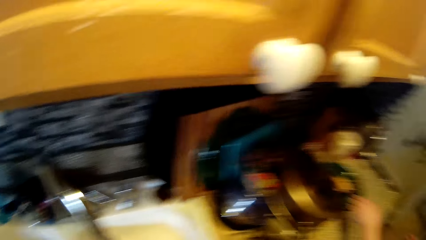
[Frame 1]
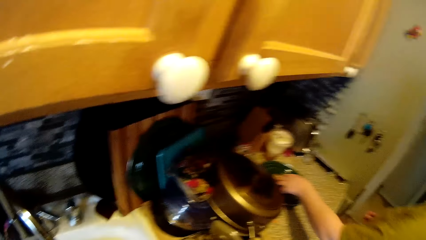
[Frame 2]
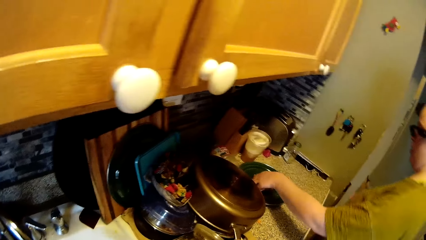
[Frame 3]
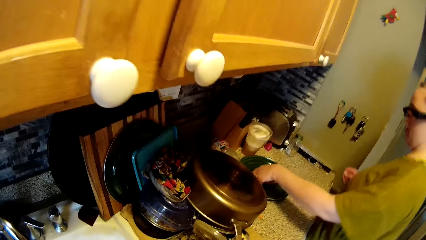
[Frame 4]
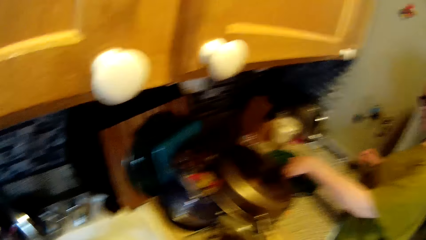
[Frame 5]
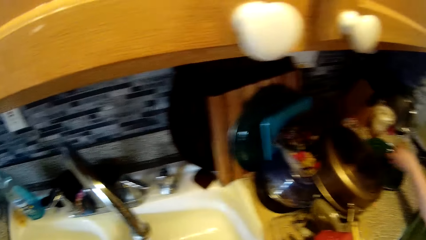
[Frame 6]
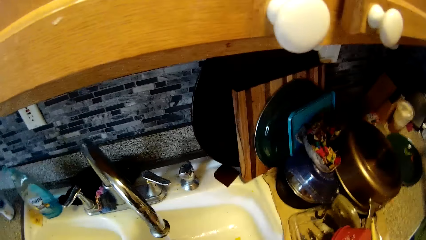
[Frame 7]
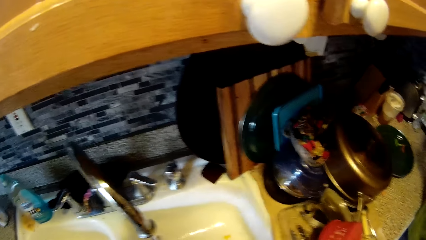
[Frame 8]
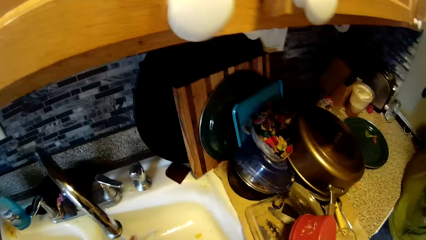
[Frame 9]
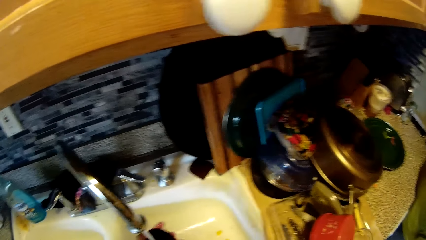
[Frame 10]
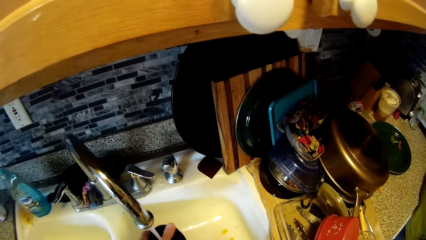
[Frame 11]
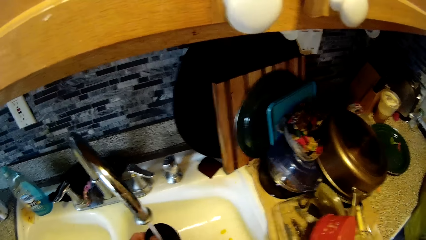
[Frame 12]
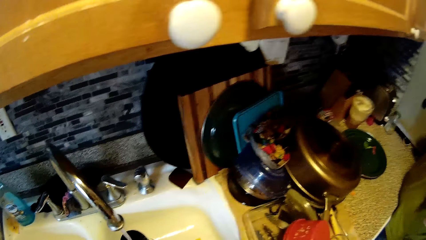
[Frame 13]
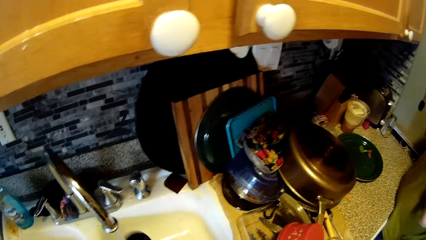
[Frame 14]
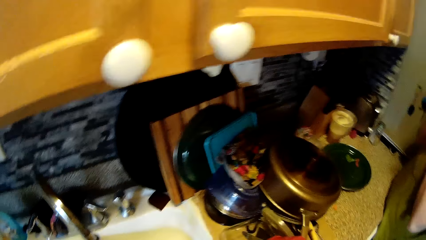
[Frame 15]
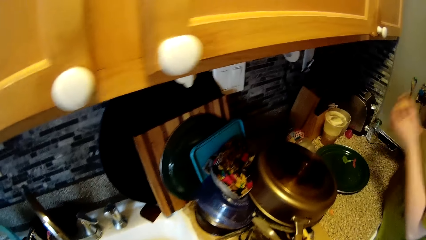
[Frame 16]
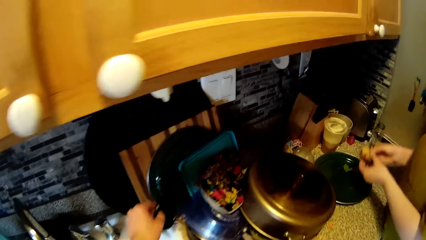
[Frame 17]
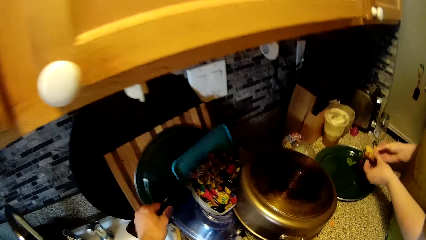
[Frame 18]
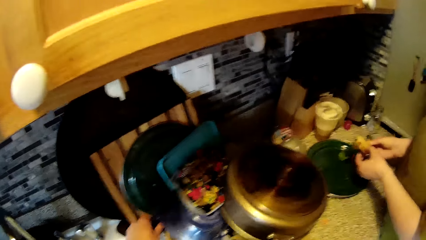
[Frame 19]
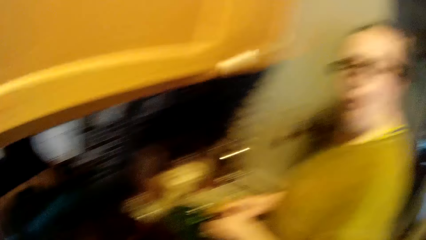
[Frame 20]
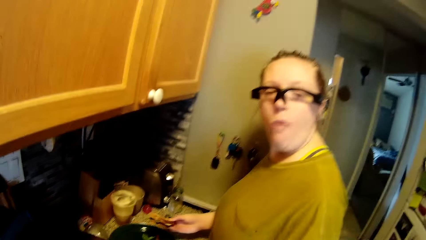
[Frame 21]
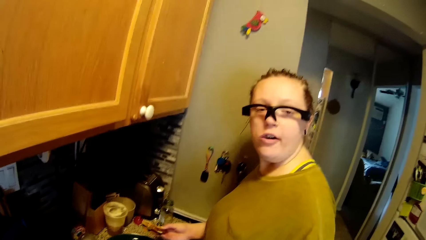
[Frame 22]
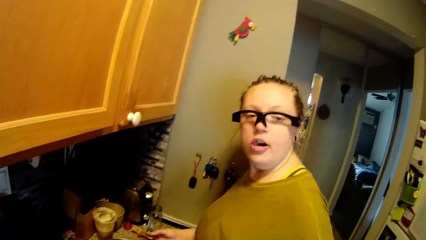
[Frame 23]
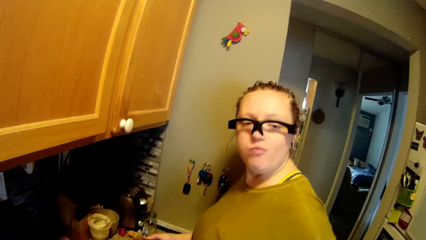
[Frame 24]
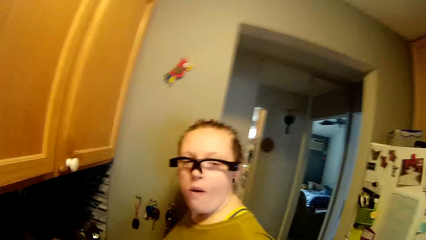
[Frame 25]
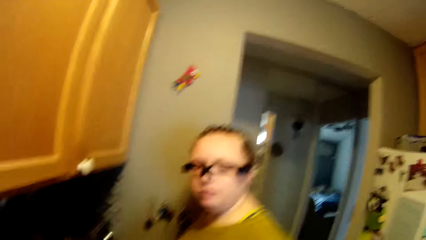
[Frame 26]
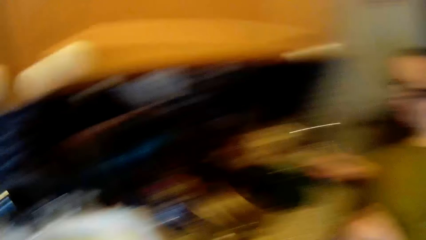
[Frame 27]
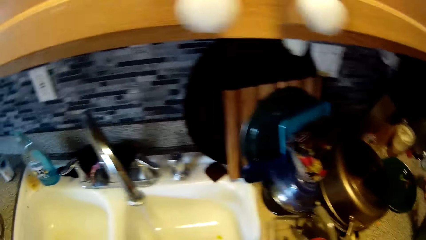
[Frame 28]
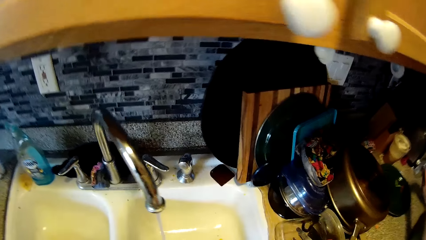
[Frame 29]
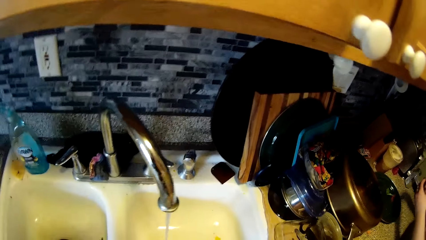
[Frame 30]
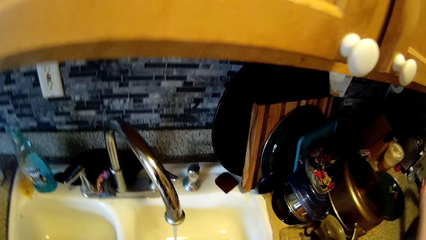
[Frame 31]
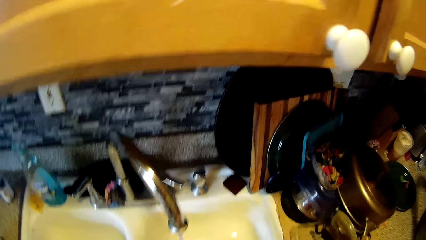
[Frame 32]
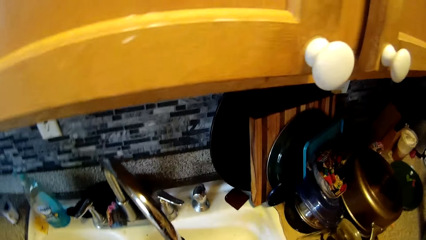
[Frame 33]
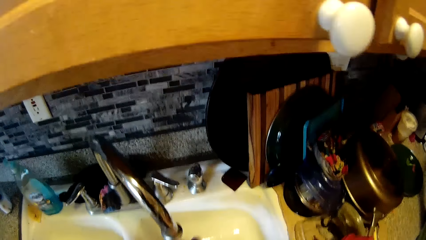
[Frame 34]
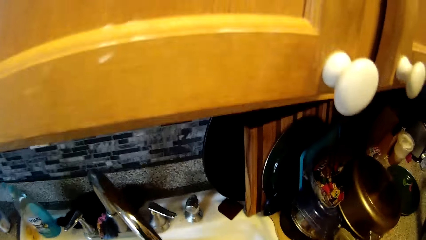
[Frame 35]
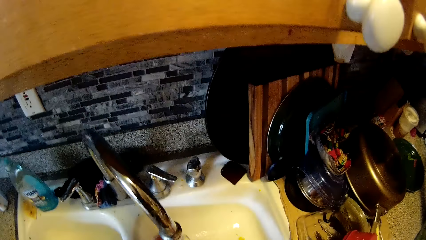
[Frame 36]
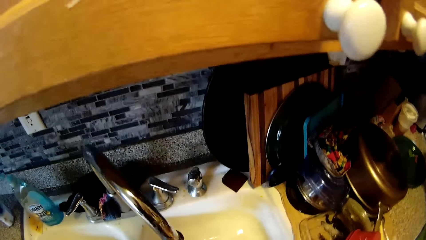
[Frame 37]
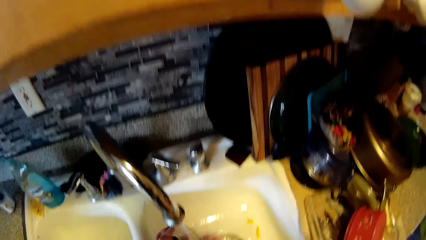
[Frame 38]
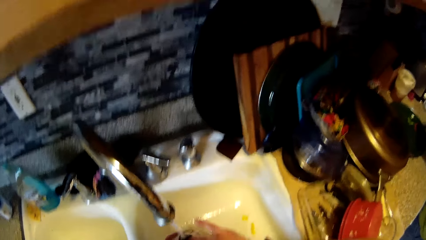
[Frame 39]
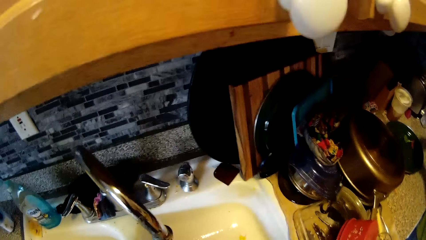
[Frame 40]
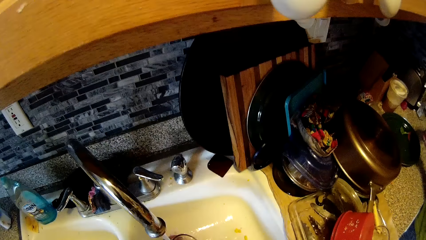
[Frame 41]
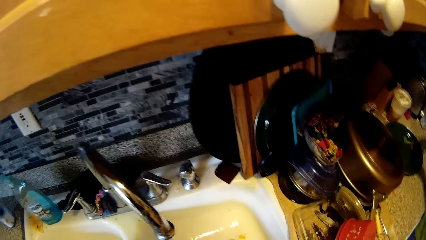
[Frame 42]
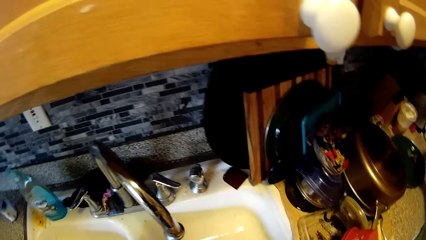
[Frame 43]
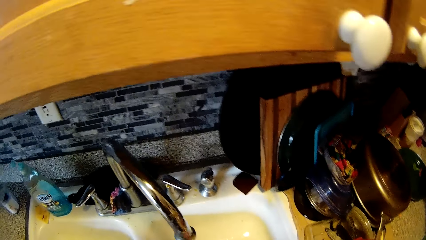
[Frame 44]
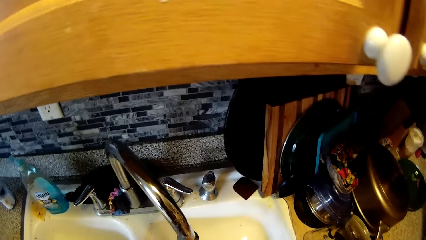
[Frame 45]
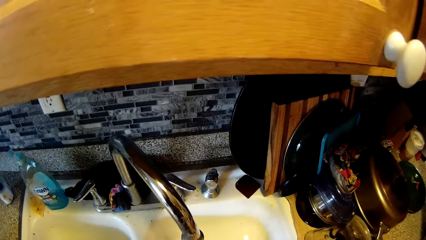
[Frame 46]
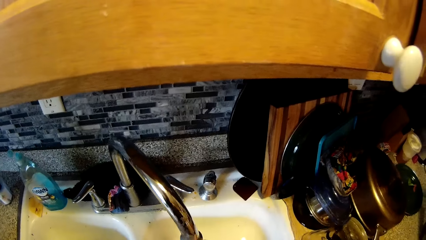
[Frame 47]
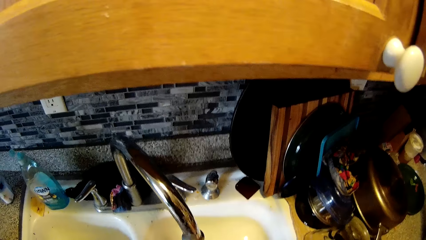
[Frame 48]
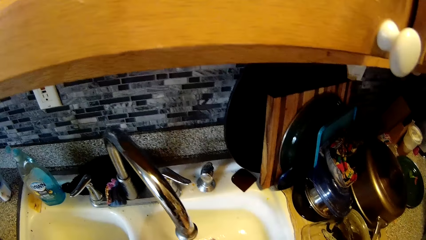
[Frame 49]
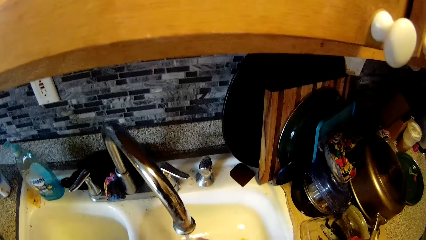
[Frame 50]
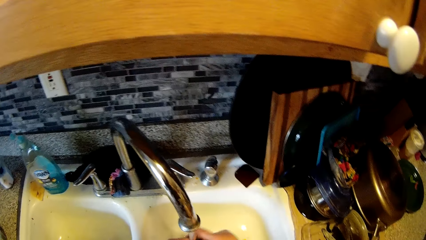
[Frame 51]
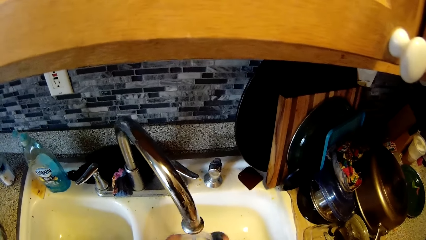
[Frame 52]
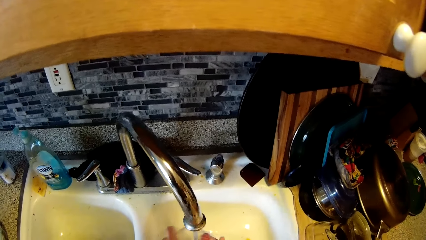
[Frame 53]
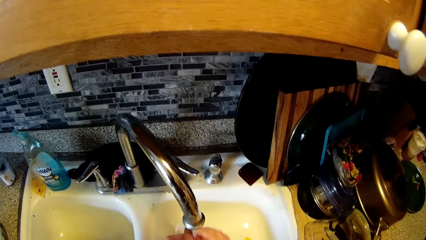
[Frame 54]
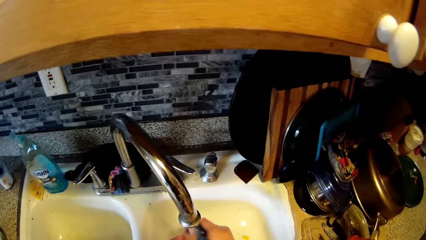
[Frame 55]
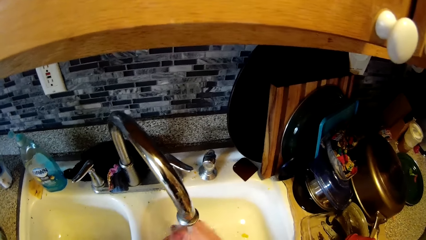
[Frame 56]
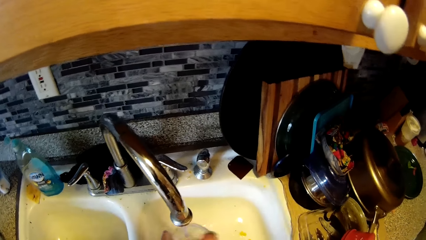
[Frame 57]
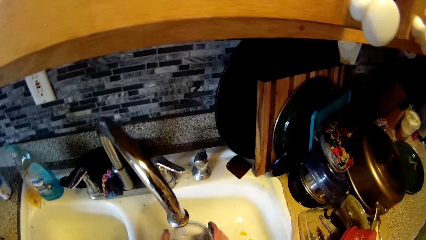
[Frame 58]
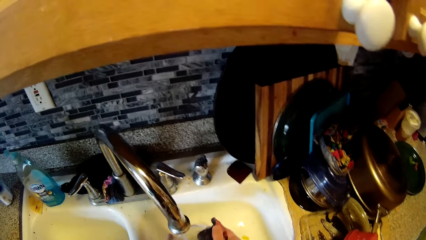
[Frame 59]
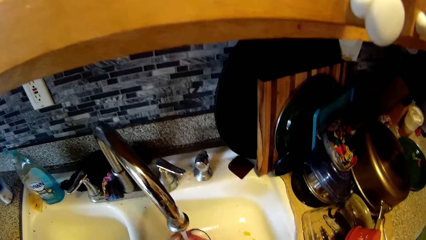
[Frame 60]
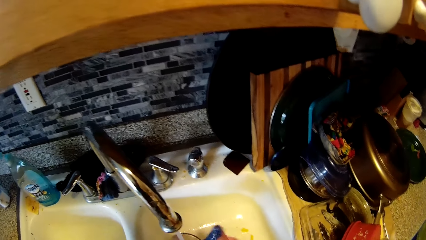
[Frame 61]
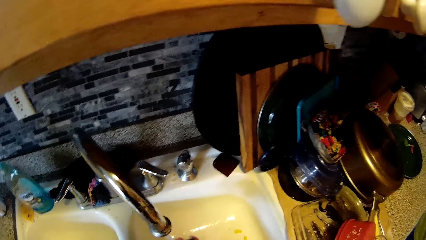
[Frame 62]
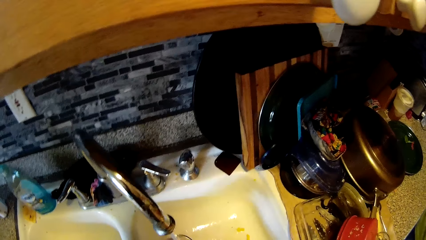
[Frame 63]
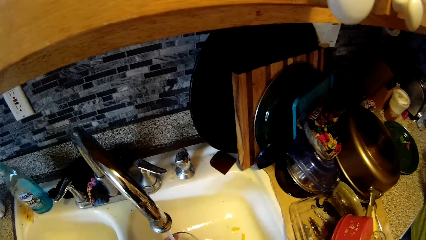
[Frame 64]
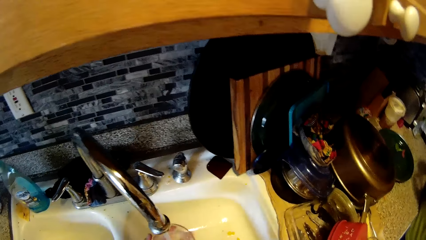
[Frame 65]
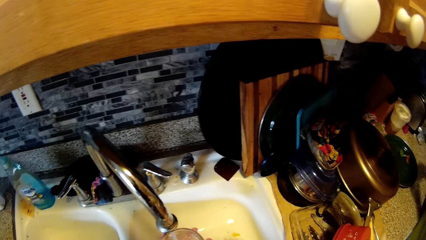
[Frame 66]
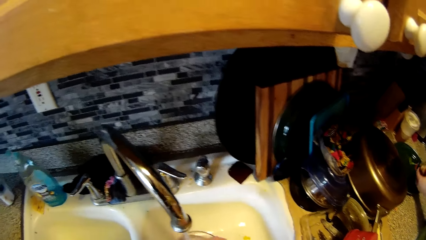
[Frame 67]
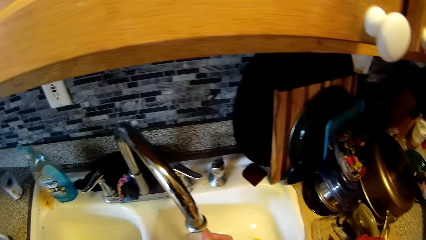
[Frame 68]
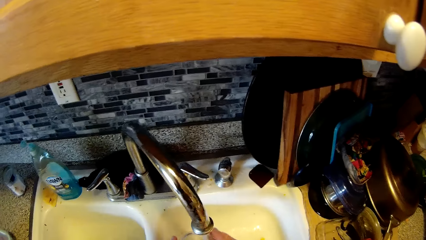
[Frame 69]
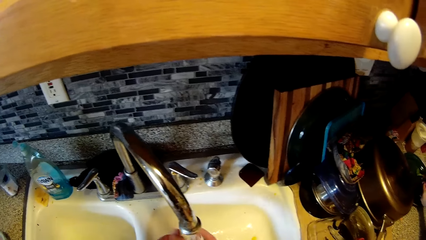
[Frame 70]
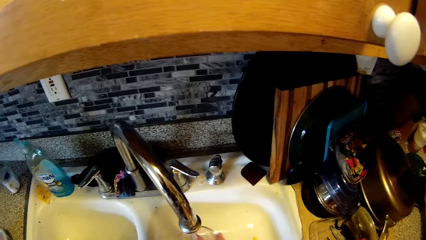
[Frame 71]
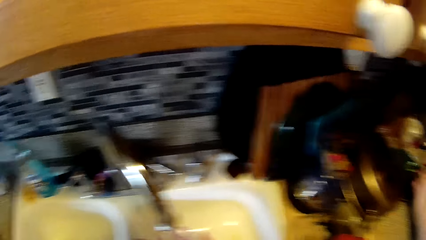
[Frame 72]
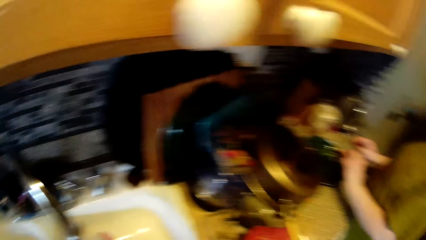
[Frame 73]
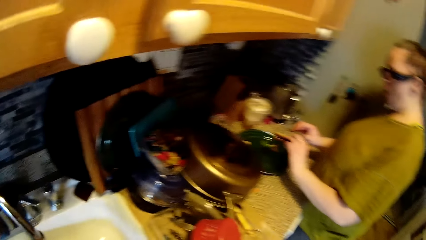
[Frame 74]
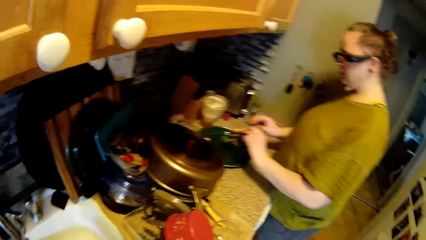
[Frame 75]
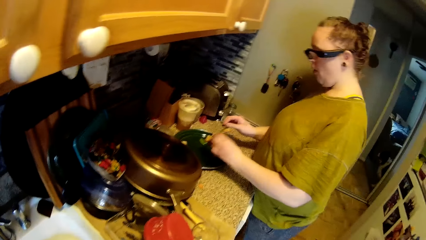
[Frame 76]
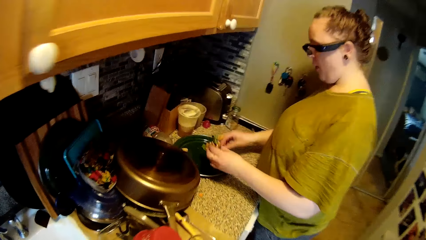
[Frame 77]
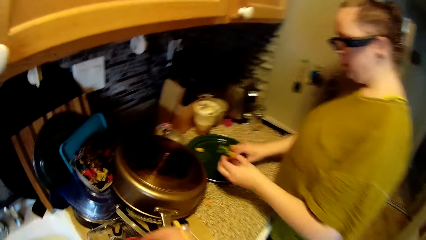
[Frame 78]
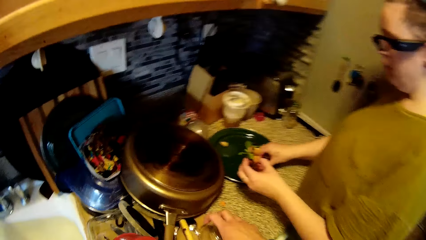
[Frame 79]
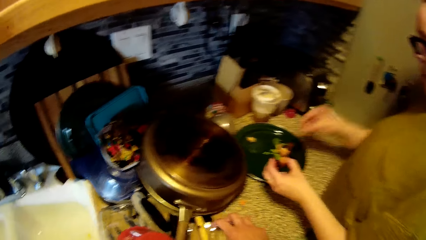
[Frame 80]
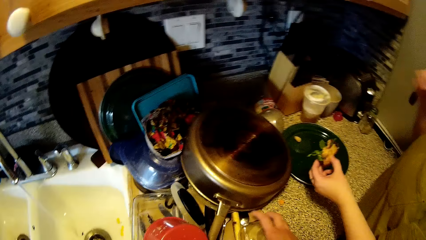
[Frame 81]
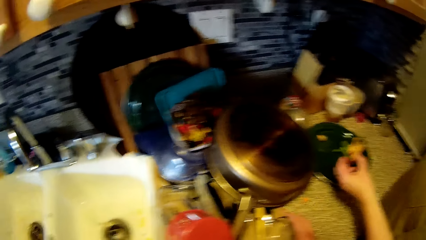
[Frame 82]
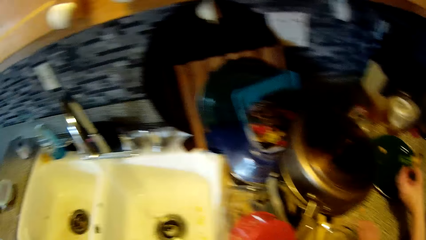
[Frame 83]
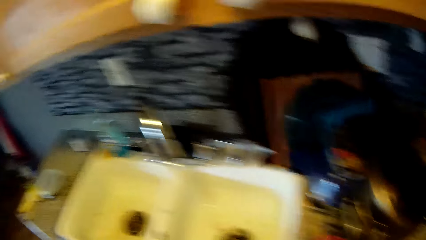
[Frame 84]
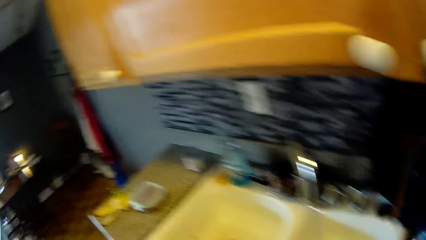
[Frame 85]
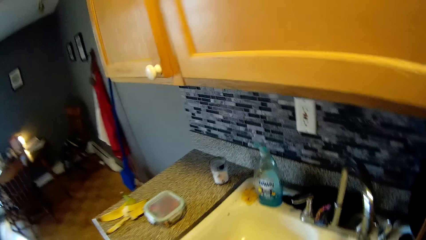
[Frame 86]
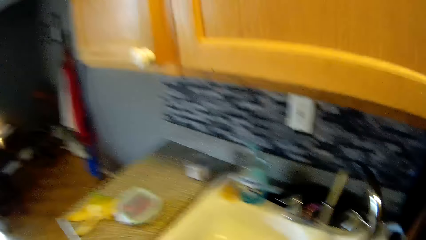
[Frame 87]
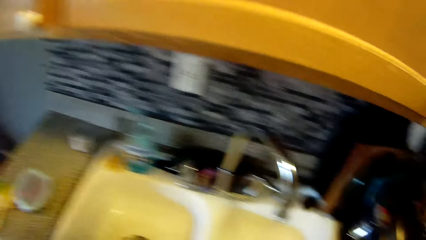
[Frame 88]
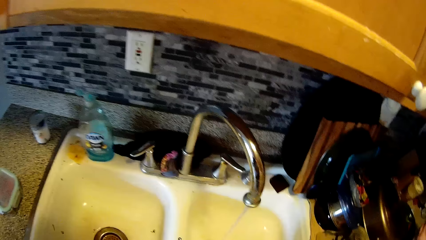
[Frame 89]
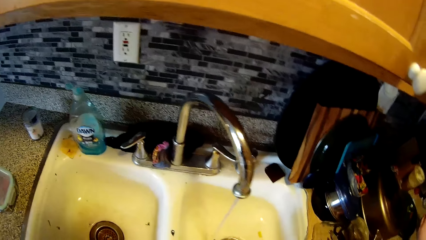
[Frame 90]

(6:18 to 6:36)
The woman picks up a sandwich from a plate on the kitchen counter with her left hand. The woman touches the plate on the counter. The camera wearer drops the bowl's lid on the pile of pots on the kitchen counter with his left hand. The woman converses with the camera wearer. The camera wearer washes the bowl under the kitchen sink tap with the sponge in his right hand. He looks at the woman. The woman picks up a breadcrumb from the plate on the kitchen counter with her right hand. The camera wearer drops the bowl on the pile of pots on the kitchen counter with his right hand.
